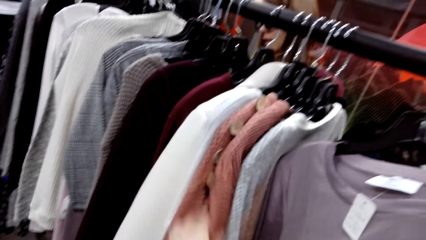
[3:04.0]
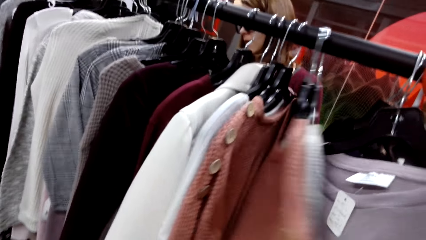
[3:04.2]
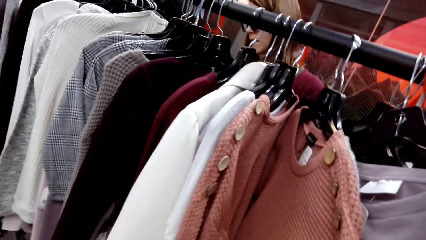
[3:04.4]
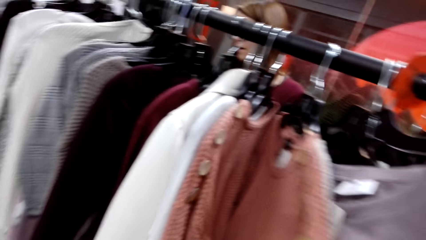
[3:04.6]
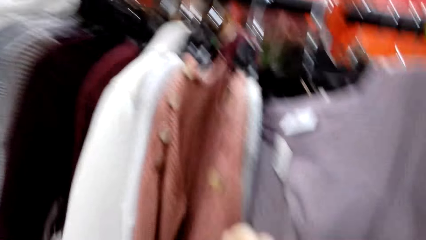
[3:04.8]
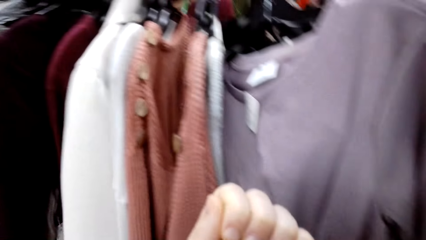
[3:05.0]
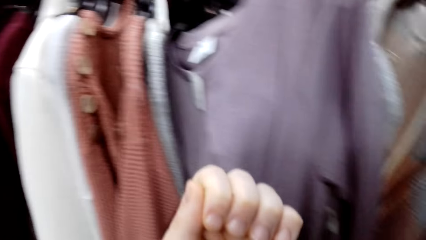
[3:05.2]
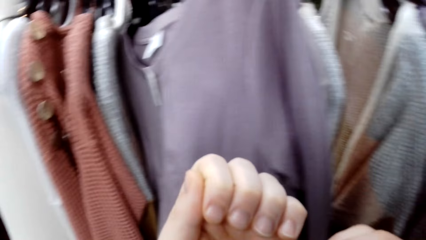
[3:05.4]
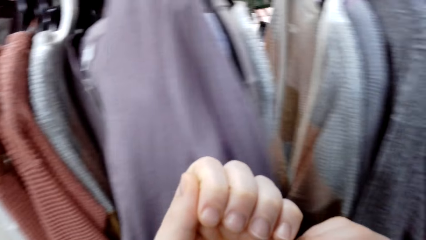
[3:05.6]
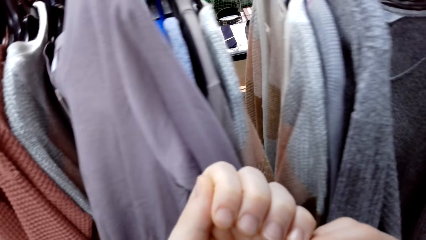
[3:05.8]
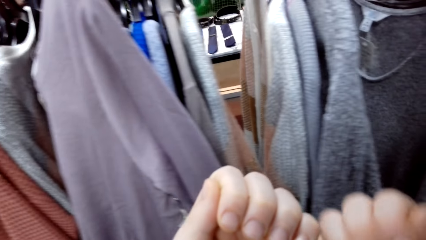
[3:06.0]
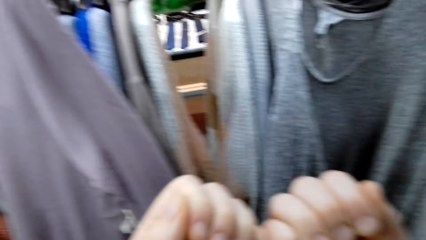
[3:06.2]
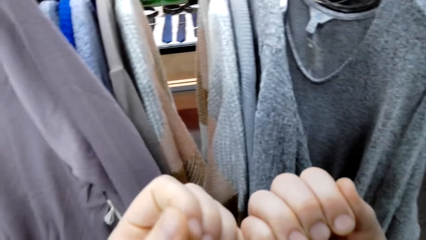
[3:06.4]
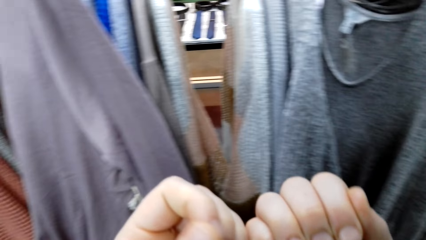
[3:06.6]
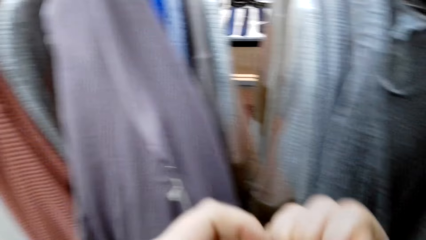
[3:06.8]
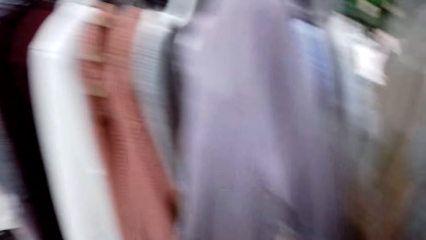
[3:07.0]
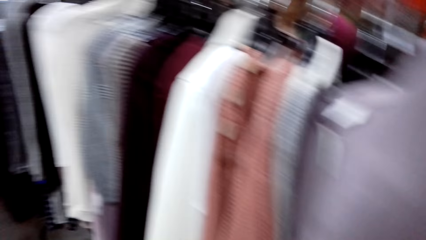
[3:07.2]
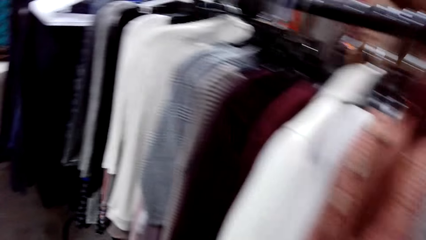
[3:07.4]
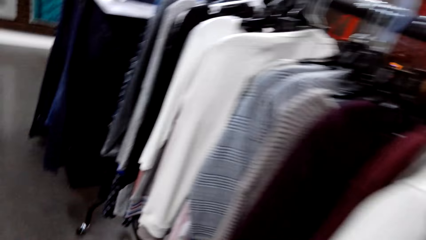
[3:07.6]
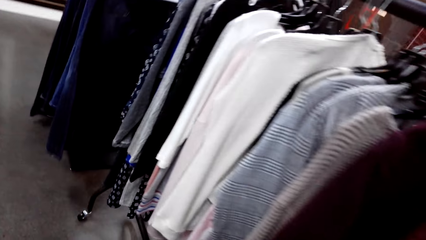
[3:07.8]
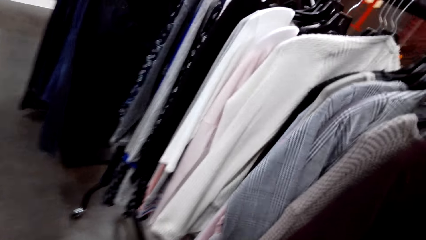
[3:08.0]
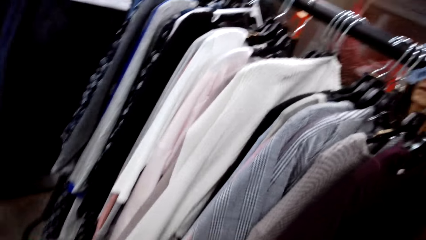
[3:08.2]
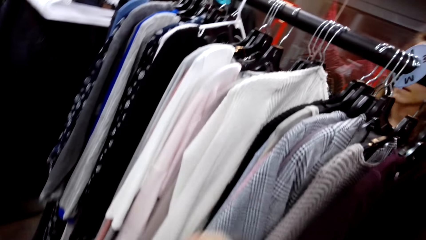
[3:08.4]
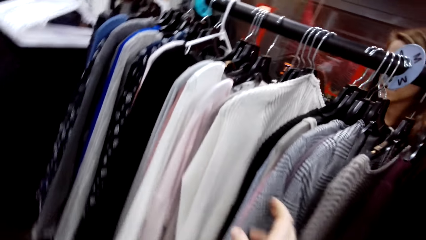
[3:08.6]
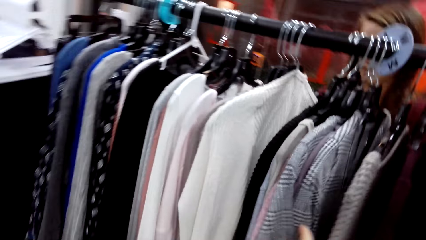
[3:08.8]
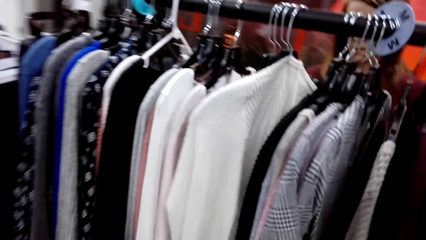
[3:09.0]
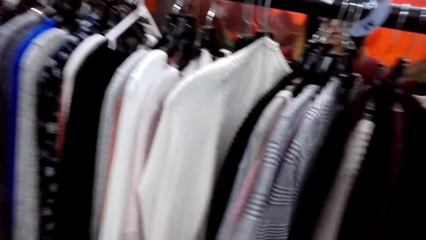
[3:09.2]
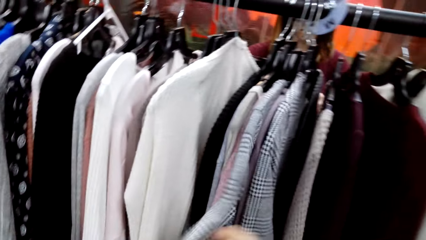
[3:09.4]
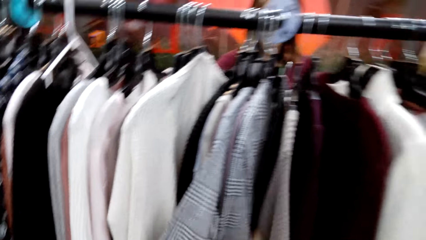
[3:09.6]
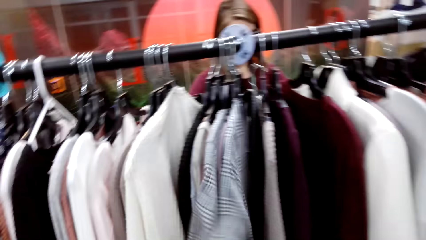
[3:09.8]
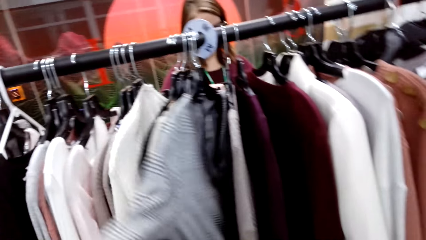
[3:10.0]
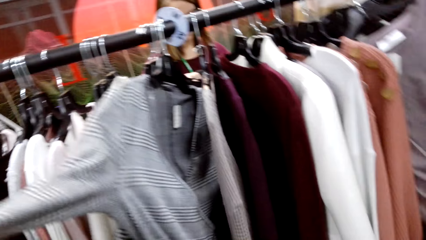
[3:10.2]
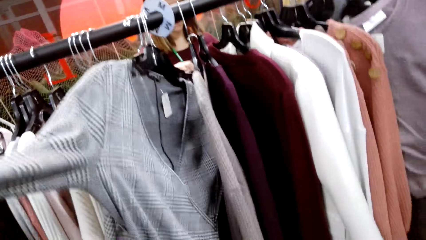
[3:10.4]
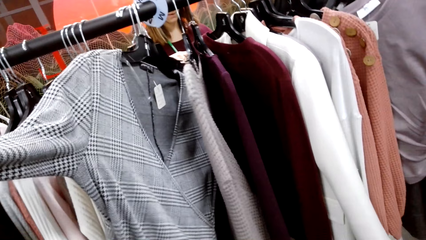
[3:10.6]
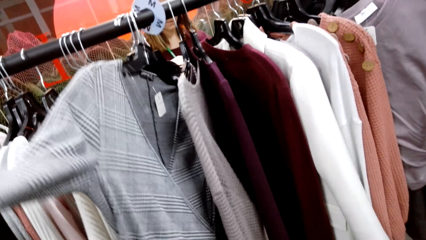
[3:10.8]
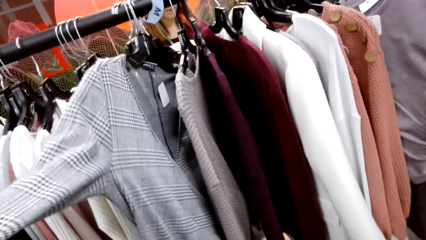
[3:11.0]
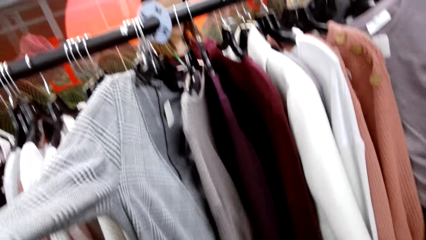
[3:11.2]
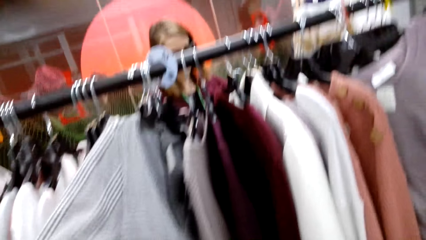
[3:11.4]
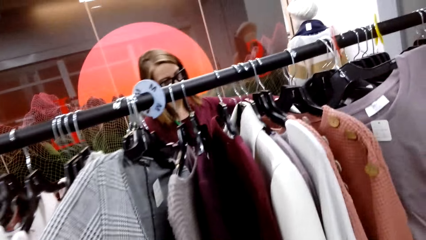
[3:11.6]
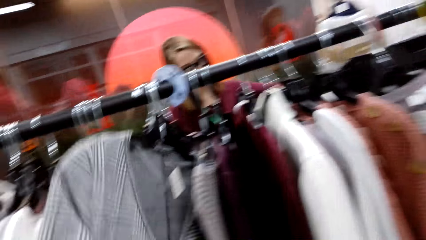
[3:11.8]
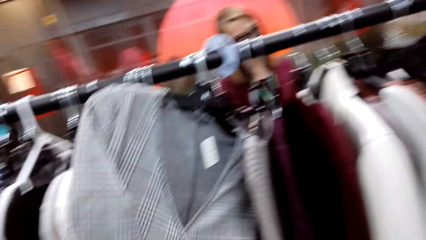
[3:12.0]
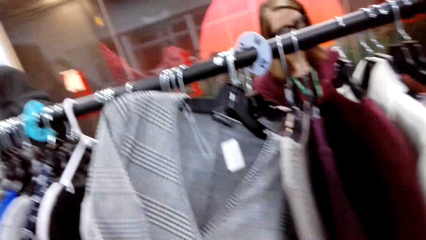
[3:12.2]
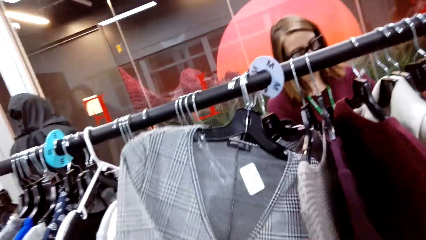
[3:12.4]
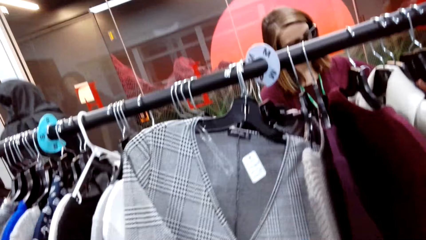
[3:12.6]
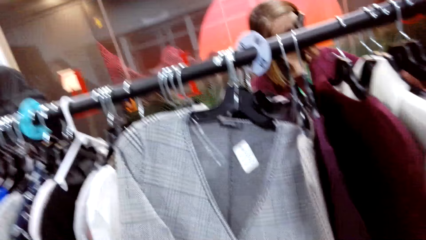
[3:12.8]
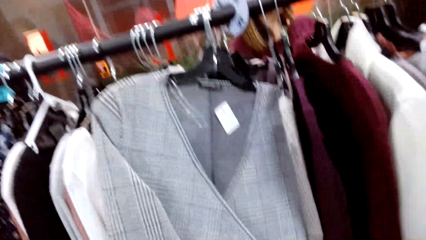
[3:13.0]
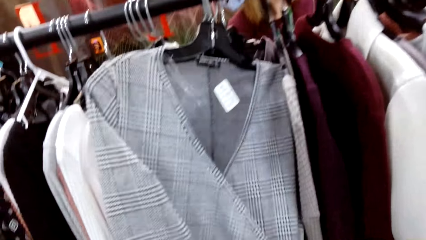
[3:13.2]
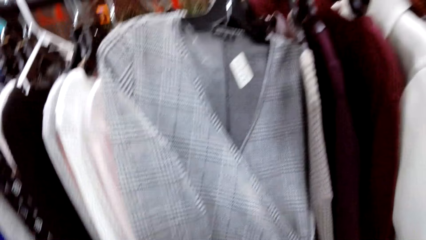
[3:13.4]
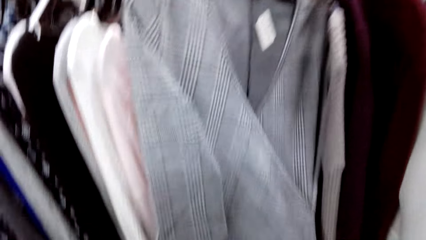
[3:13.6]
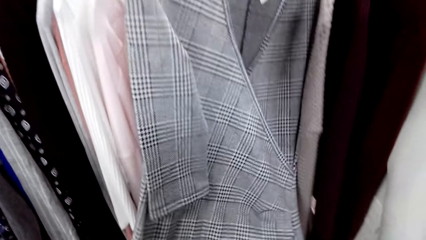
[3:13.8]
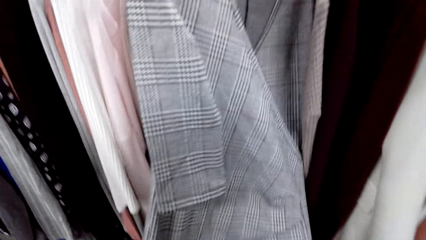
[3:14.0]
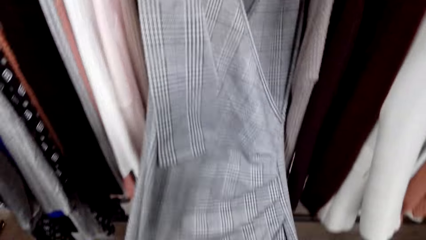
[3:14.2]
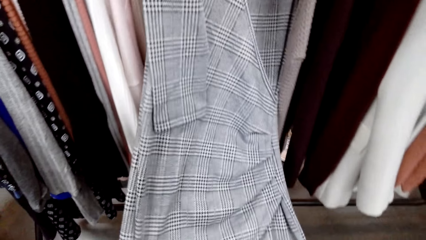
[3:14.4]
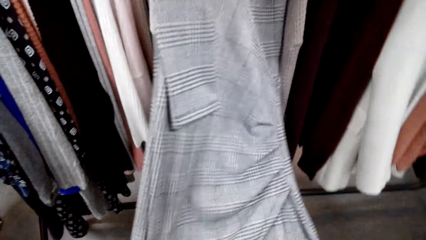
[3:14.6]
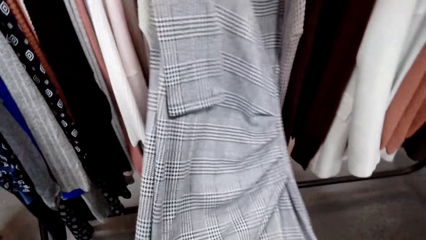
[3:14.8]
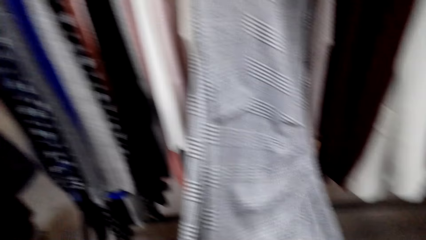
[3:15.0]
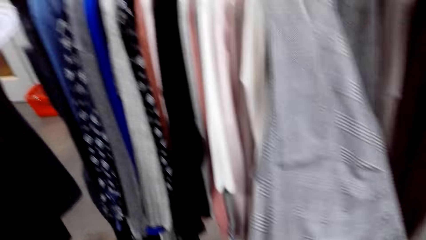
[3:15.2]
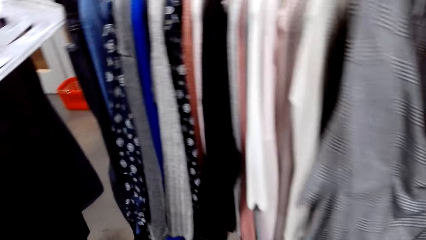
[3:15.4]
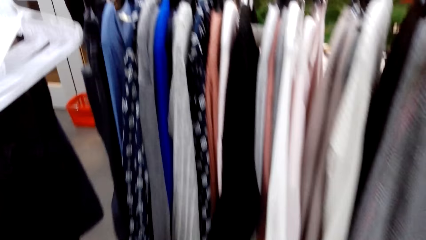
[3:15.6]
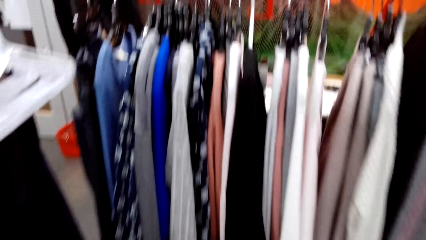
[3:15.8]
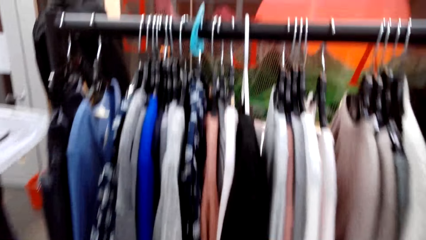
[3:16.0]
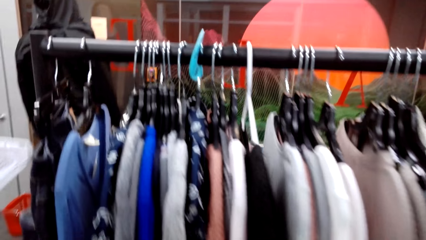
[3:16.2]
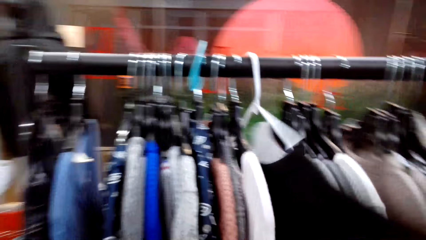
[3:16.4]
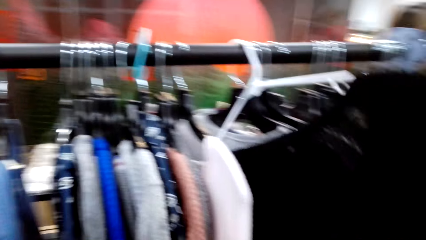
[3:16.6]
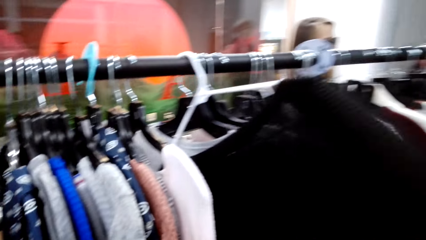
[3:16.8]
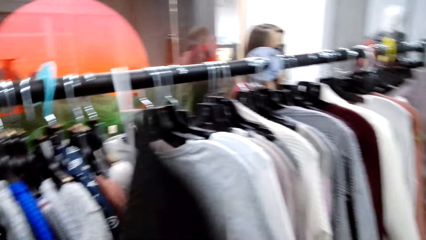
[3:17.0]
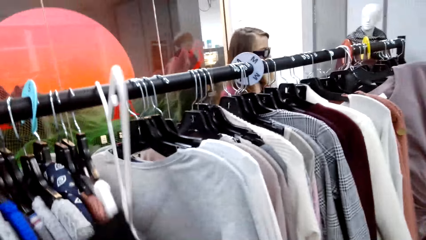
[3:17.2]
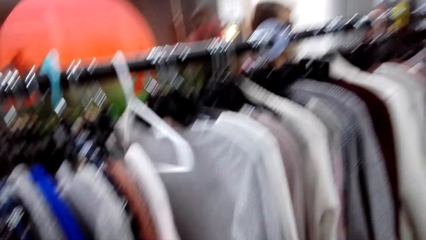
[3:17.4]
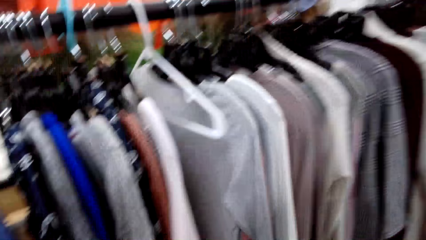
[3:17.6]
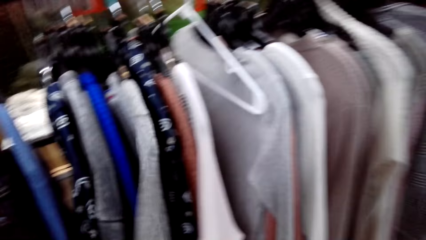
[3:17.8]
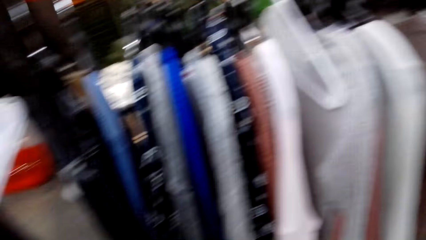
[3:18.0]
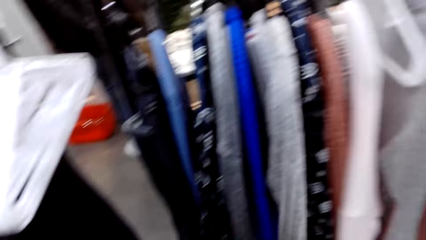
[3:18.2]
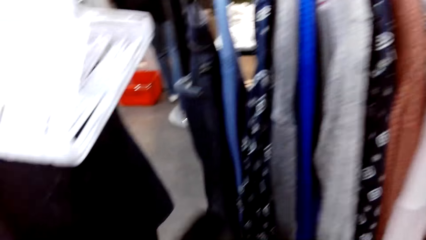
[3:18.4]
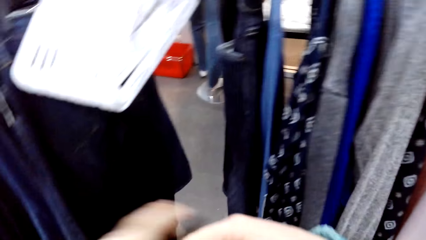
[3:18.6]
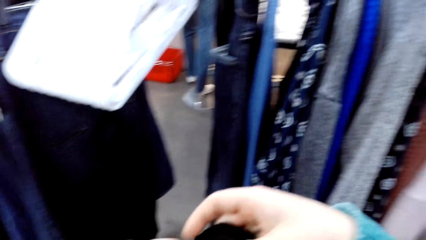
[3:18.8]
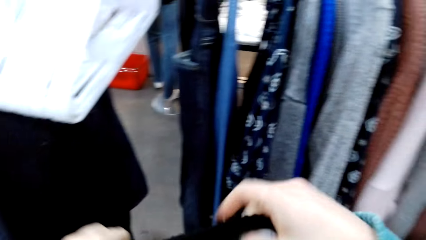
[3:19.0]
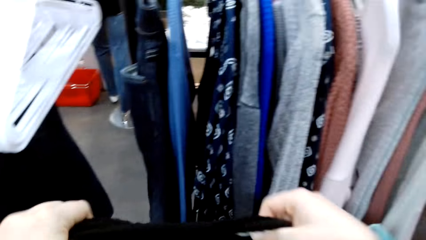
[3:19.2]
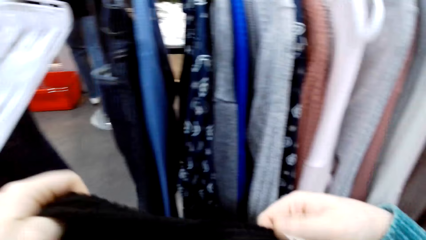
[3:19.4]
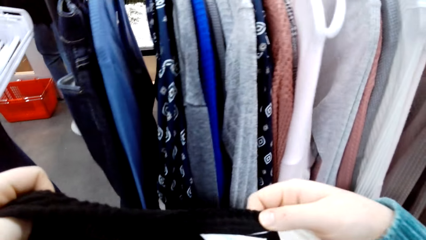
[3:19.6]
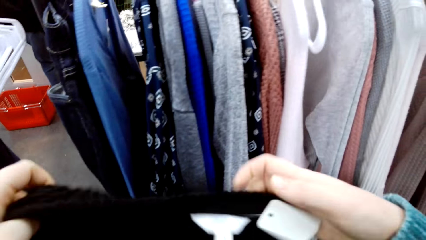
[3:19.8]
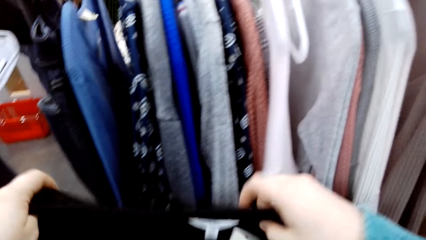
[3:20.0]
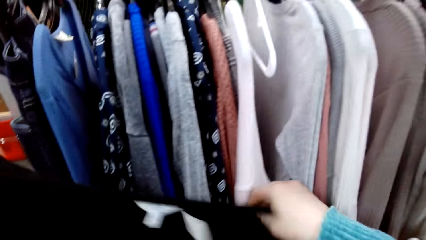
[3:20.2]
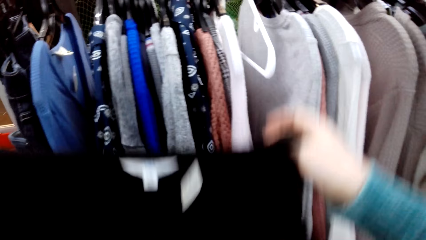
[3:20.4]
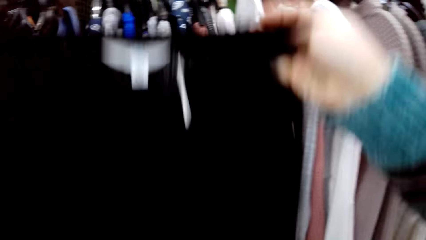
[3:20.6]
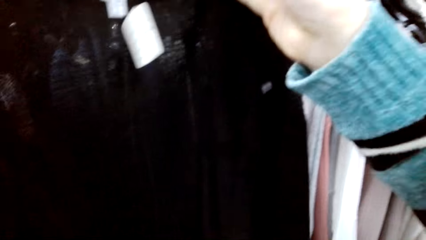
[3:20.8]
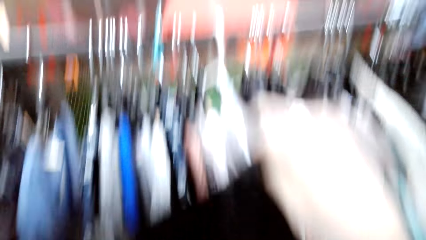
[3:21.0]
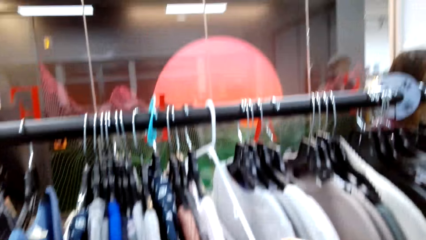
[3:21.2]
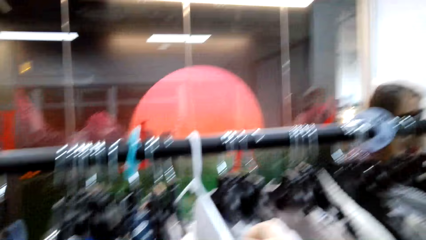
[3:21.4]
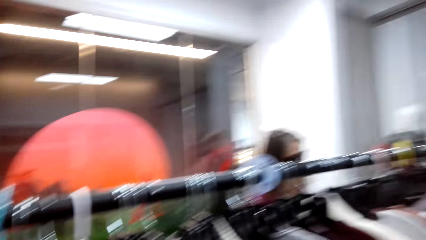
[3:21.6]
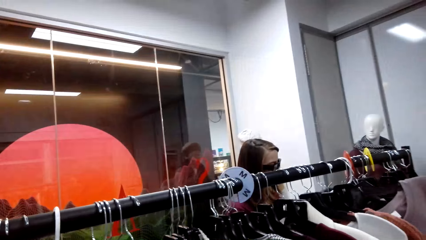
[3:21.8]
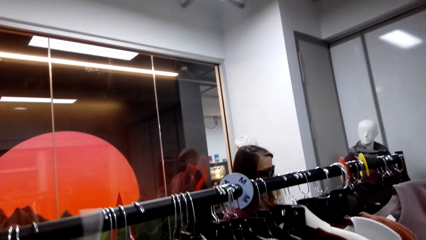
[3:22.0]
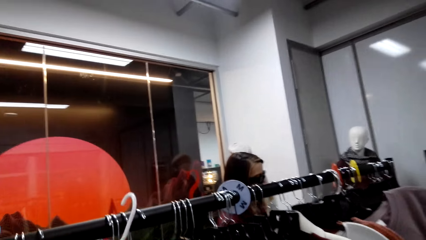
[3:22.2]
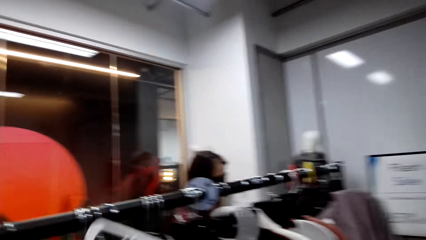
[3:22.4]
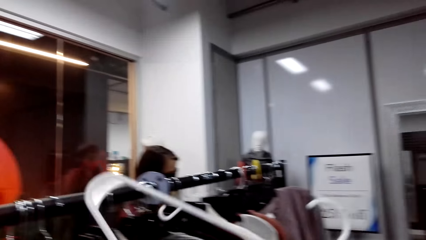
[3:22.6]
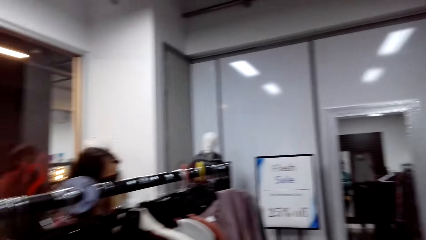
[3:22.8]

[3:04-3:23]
The camera wearer looks at her fingers. She walks towards the clothes rack and looks at the clothes. She checks the sweat coat. She picks a sweatshirt from the clothes rack. She checks the sweatshirt and picks the hanger from the clothes rack.
